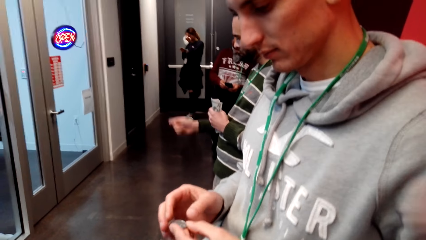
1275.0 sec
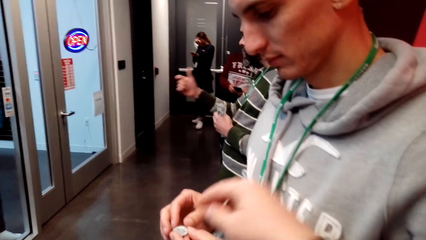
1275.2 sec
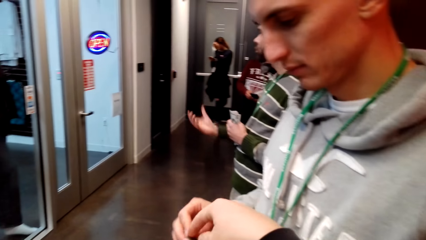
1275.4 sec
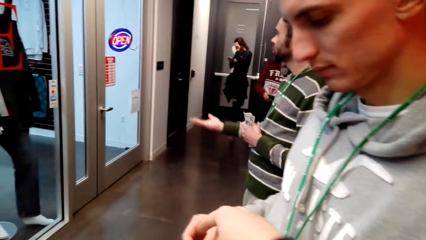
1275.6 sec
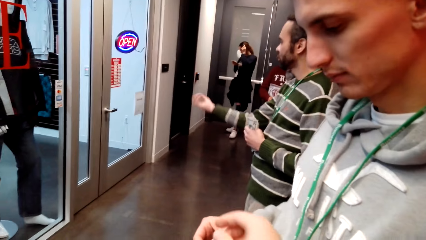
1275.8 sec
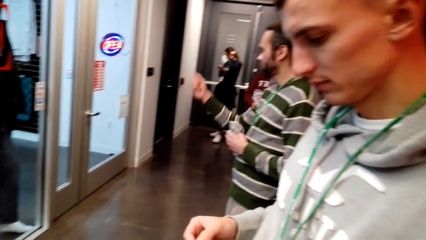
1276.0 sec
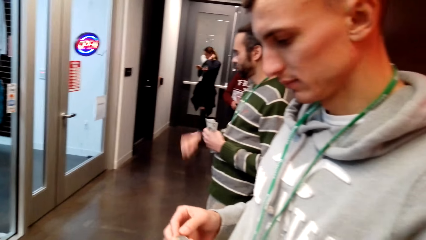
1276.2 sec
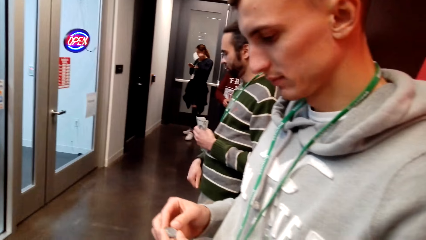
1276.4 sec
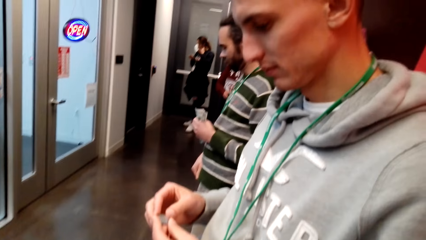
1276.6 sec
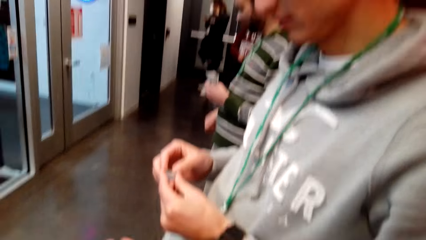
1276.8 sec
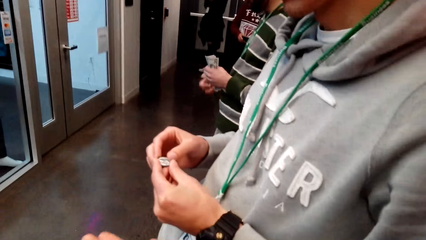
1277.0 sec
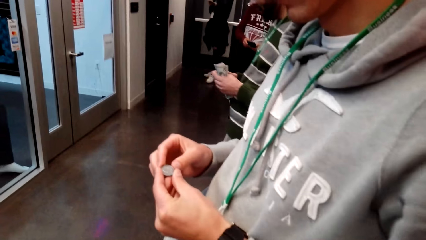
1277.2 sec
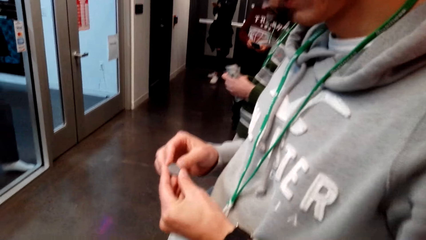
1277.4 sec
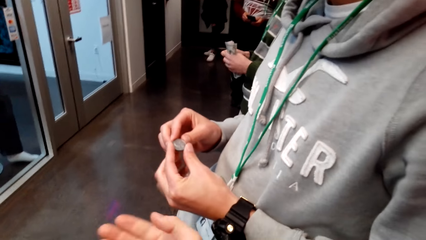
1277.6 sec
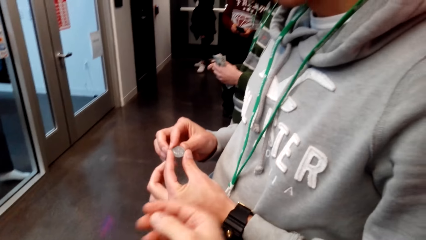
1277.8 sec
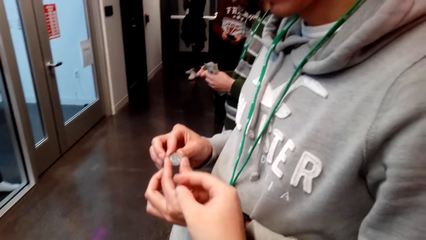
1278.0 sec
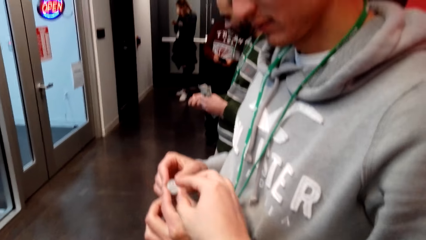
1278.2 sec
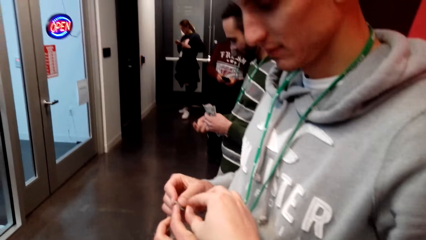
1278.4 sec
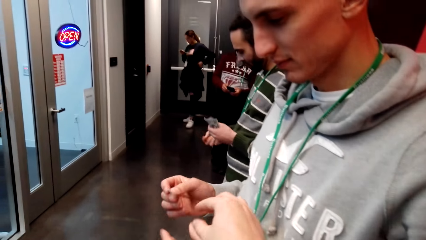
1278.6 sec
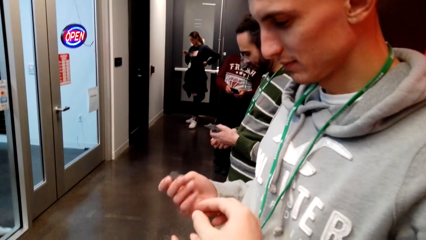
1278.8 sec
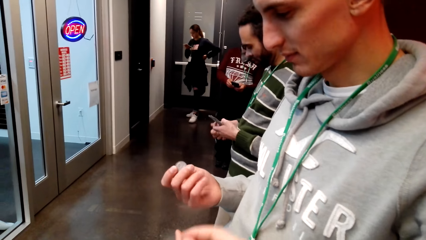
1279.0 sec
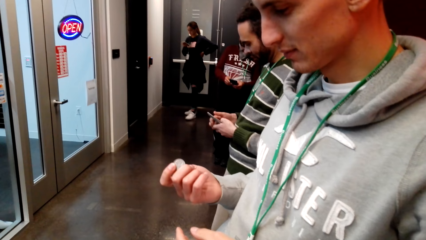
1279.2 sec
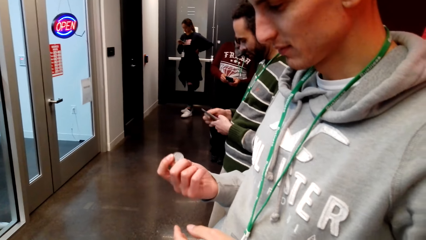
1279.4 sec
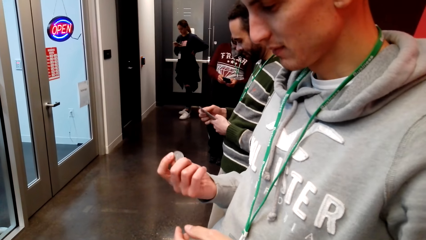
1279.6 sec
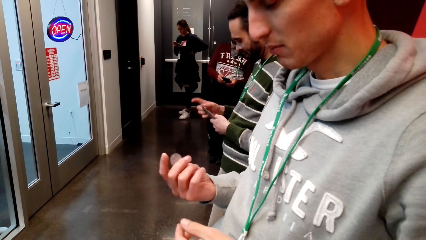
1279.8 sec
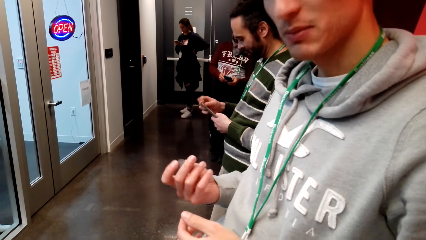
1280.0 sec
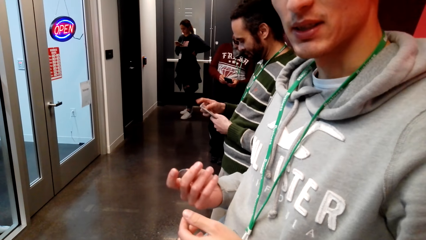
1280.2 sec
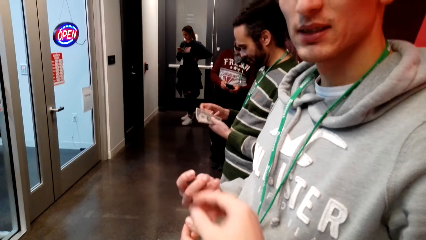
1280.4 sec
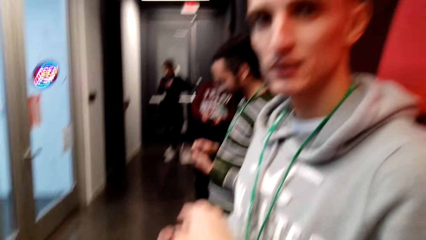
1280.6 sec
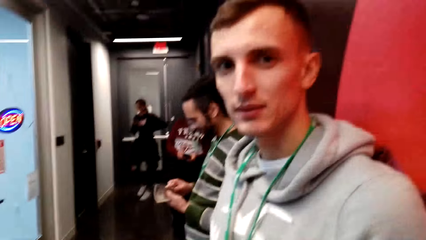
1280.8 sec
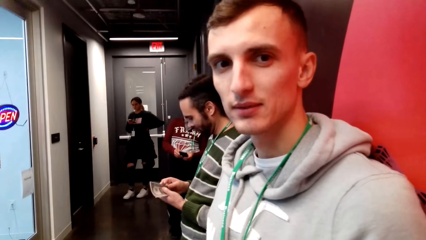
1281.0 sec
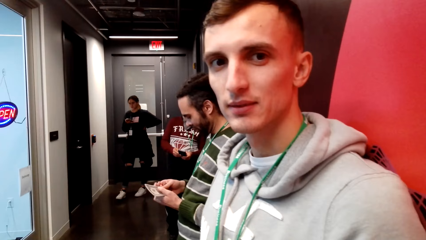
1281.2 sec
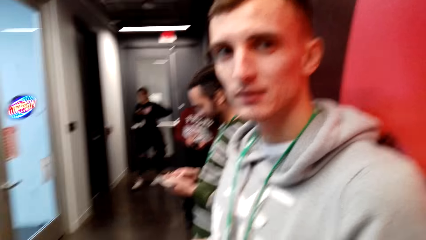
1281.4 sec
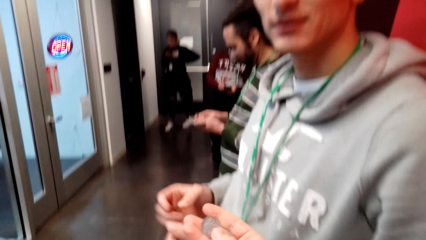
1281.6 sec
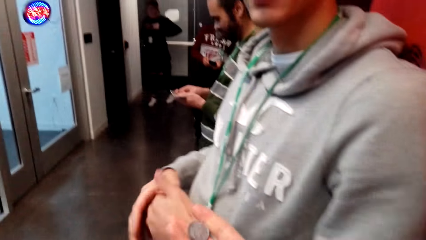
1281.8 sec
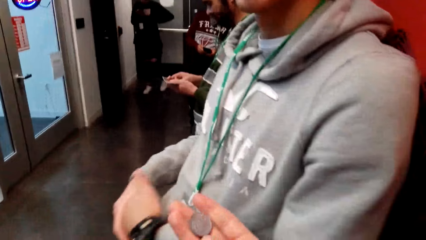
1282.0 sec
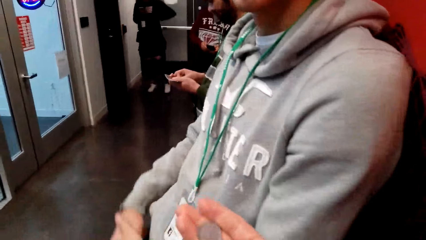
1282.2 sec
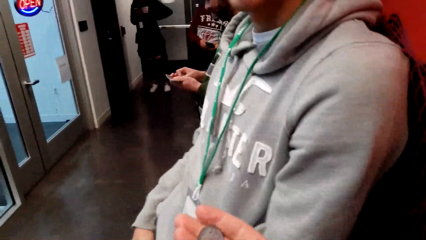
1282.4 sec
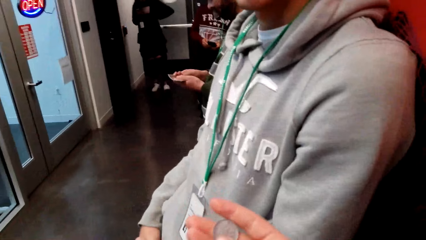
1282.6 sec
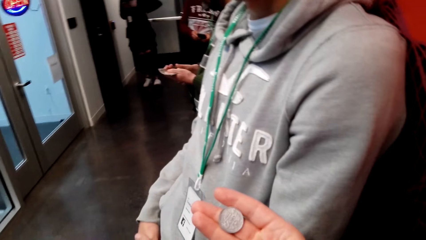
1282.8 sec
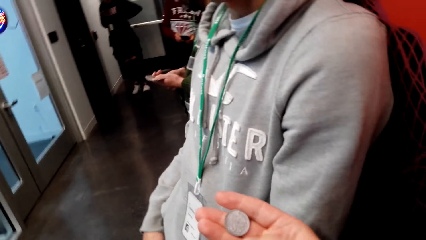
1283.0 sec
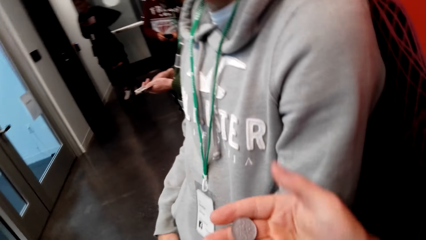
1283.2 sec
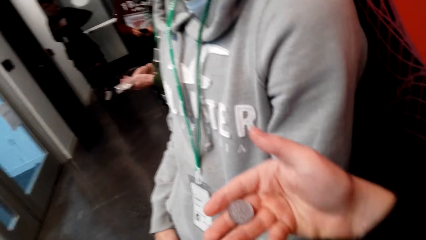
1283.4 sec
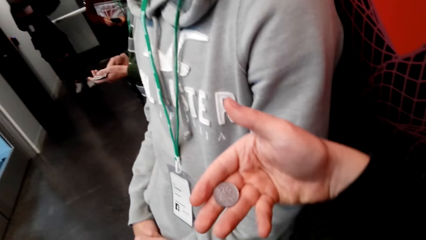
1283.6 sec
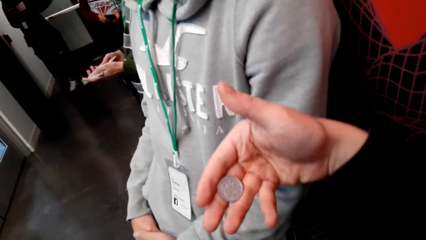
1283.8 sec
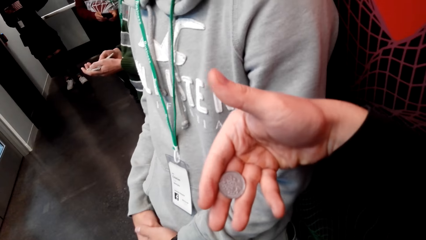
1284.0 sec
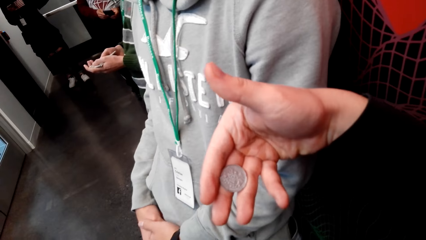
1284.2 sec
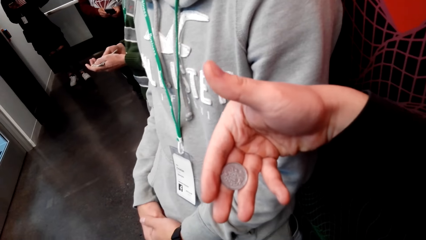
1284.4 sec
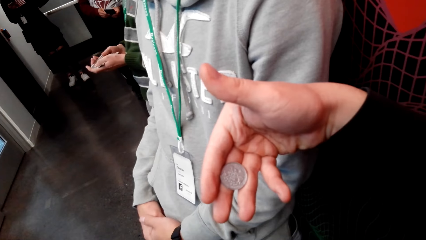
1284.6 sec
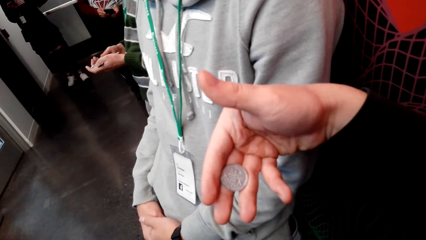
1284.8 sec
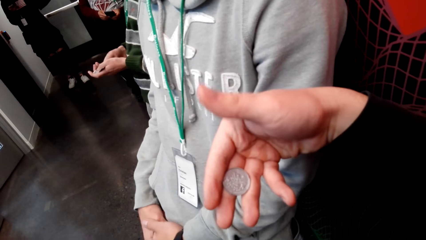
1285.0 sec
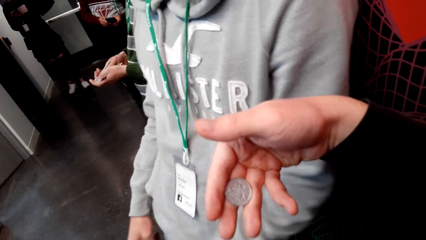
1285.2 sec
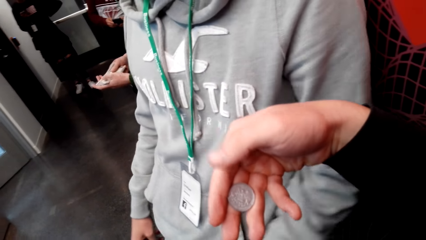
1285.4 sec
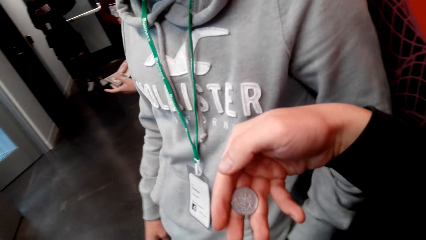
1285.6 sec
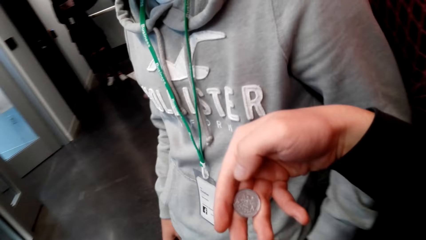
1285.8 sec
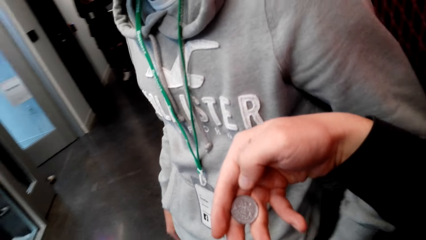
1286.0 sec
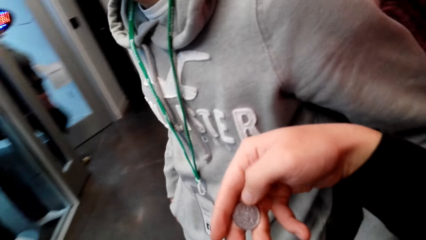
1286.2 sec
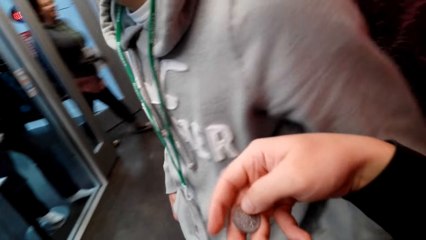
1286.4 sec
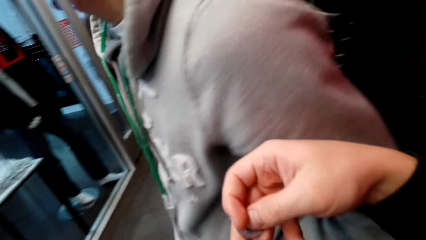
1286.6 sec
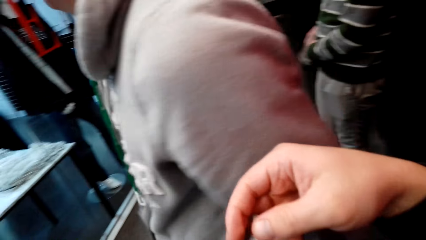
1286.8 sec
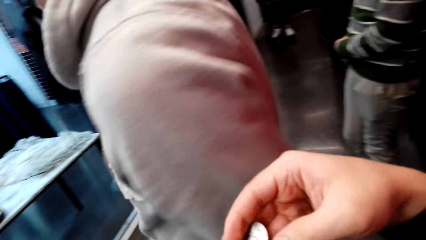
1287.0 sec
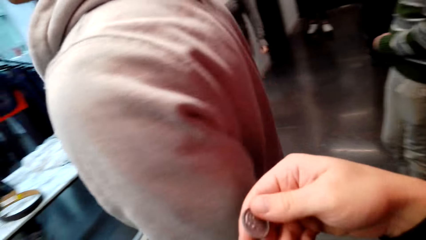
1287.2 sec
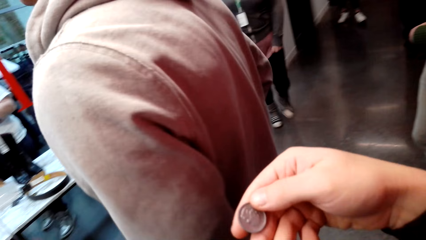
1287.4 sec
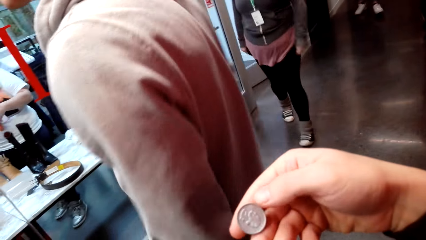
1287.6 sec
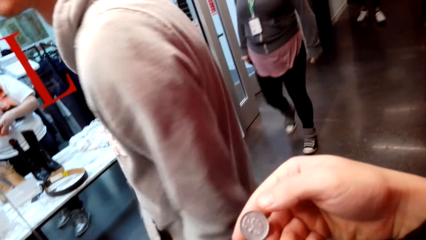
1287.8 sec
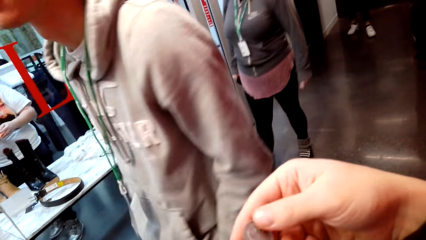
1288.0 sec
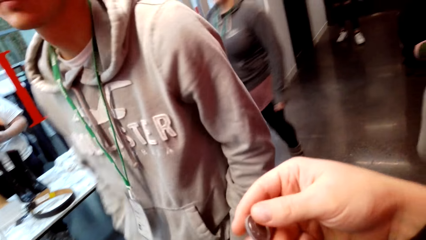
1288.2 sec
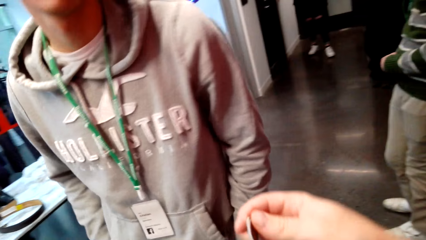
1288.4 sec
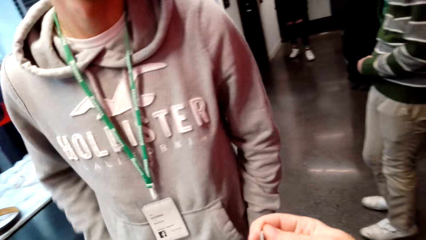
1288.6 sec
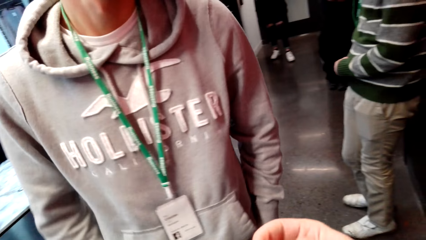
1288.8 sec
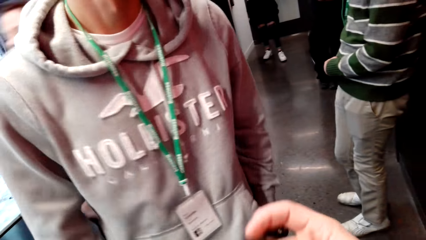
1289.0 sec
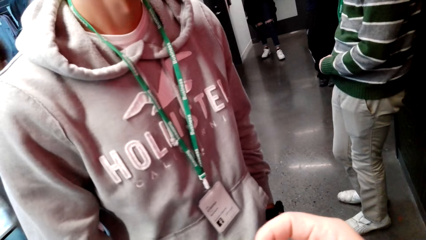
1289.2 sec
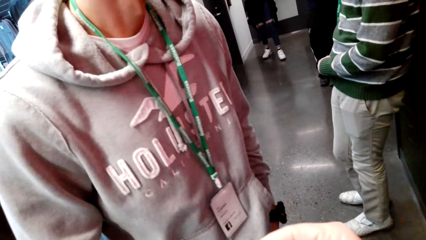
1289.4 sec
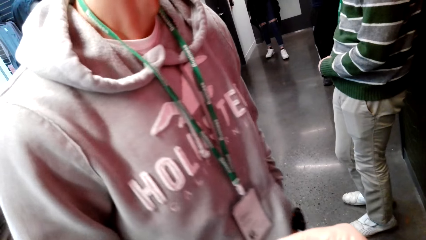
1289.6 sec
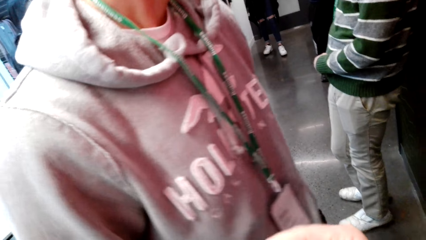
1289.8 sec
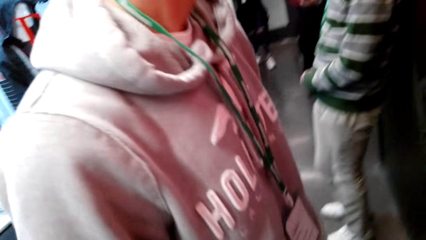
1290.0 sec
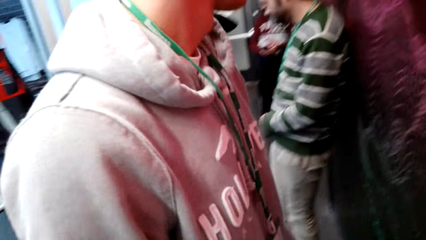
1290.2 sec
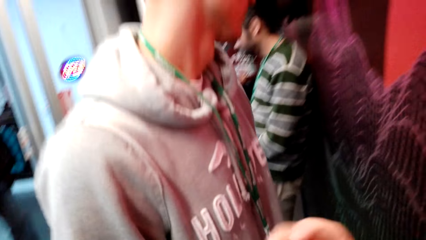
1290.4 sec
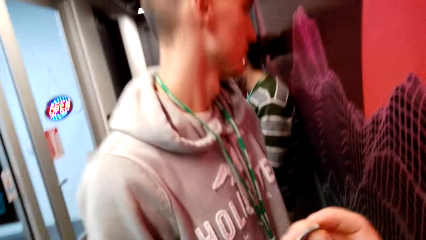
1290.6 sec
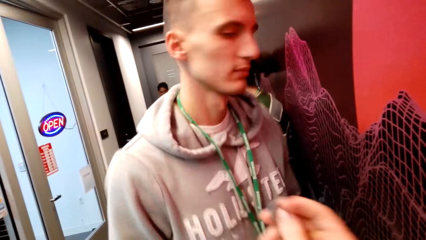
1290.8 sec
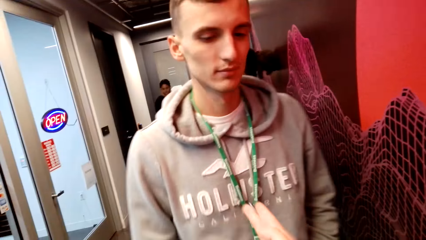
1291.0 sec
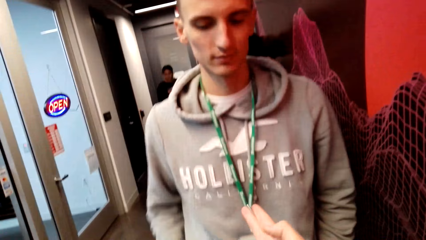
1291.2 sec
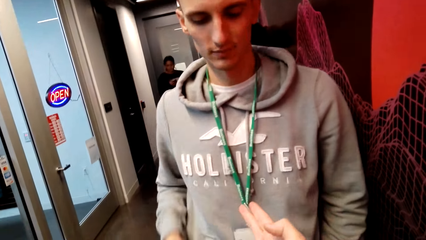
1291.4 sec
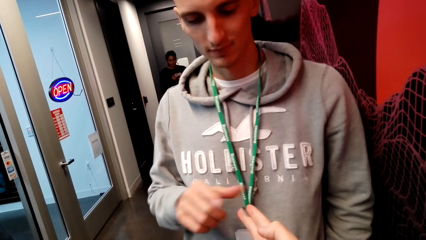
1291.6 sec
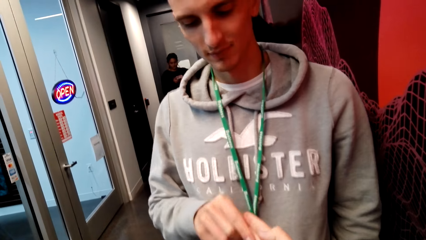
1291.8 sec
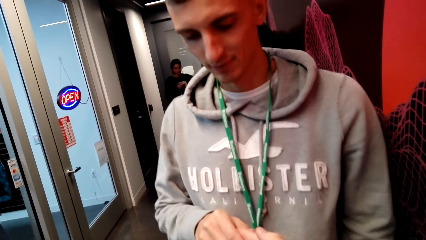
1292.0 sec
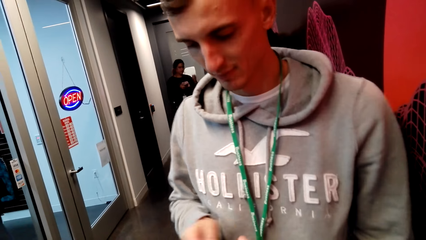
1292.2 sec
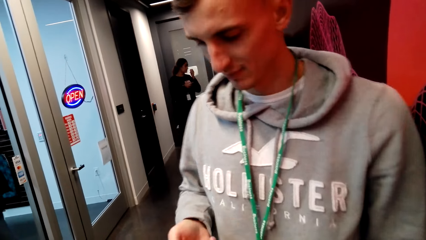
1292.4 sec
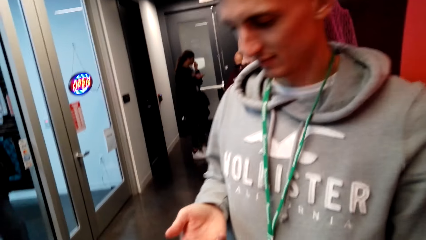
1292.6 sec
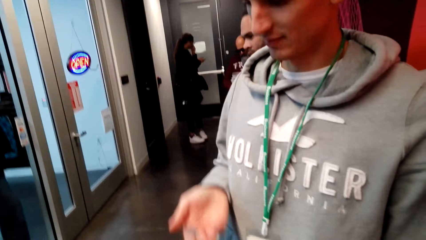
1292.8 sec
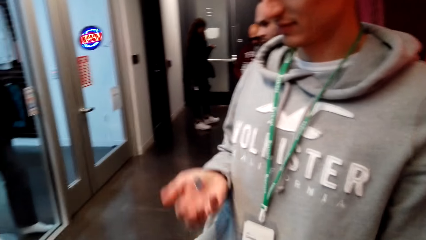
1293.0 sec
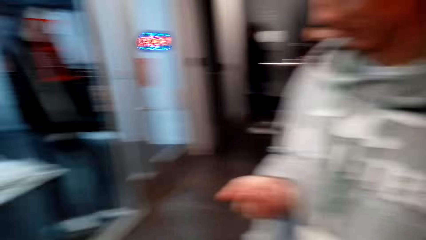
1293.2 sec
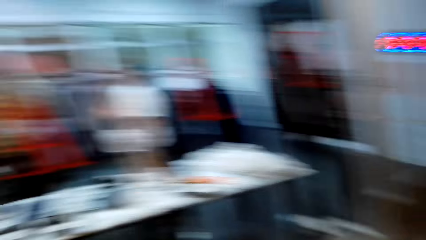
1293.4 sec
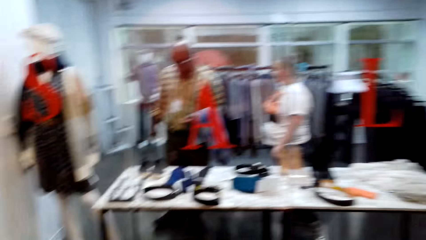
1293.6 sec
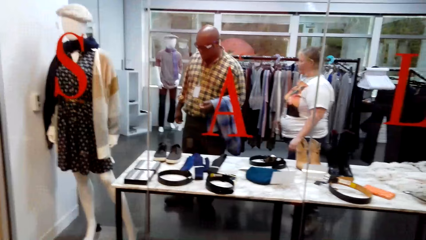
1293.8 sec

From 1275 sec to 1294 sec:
The camera wearer touches a coin held by a man. The man converses with the camera wearer. The man looks at the camera wearer. The camera wearer takes the coin from the man. They look at the coin. The man turns around. The camera wearer gives the coin to the man. They look around.
